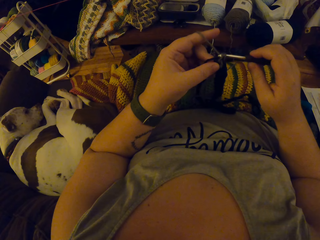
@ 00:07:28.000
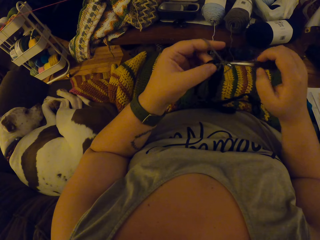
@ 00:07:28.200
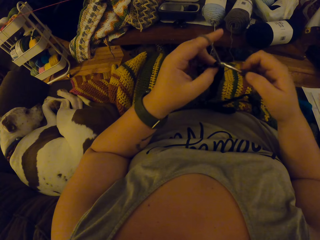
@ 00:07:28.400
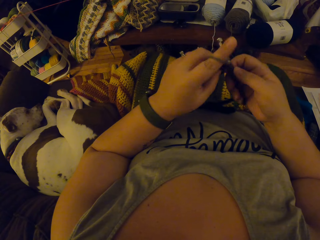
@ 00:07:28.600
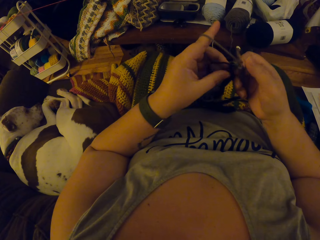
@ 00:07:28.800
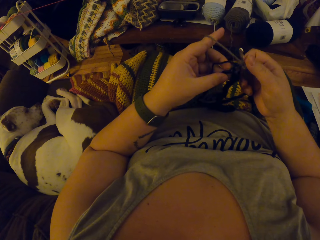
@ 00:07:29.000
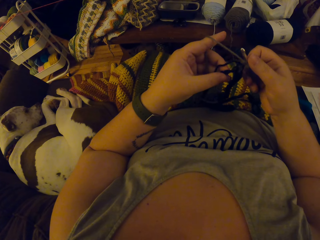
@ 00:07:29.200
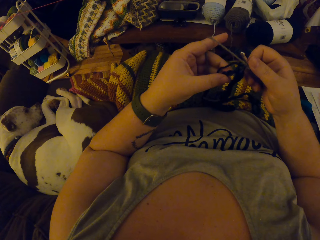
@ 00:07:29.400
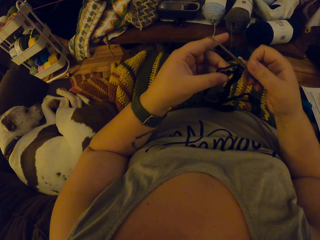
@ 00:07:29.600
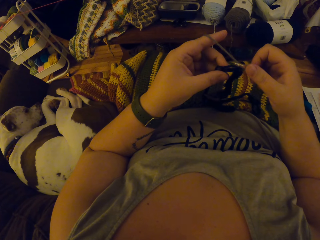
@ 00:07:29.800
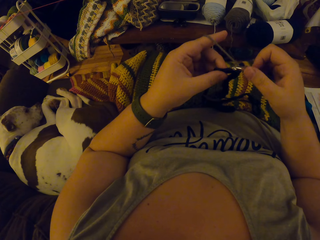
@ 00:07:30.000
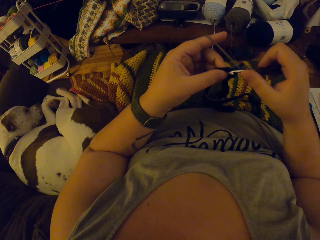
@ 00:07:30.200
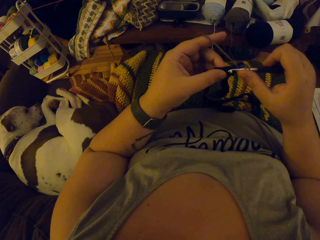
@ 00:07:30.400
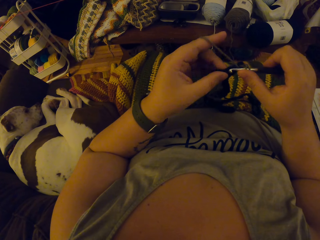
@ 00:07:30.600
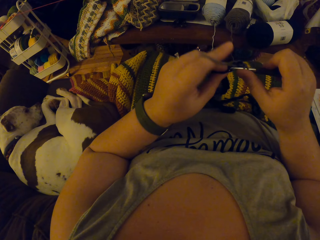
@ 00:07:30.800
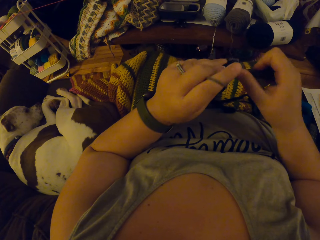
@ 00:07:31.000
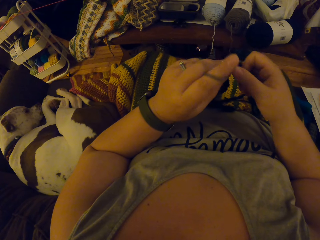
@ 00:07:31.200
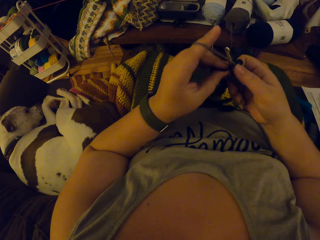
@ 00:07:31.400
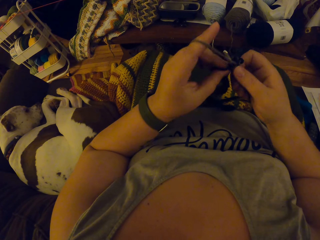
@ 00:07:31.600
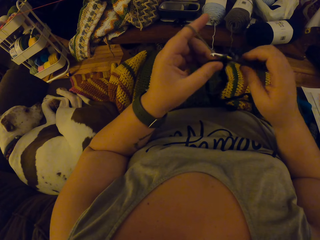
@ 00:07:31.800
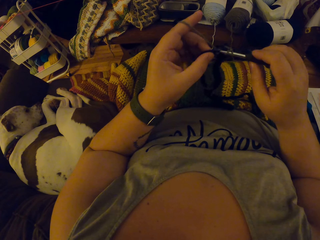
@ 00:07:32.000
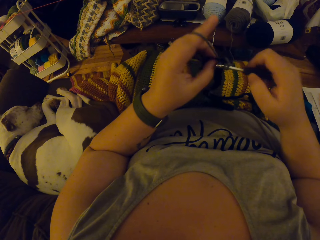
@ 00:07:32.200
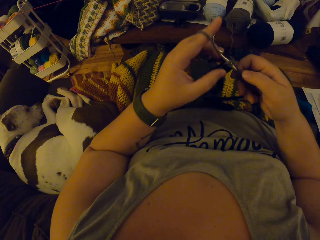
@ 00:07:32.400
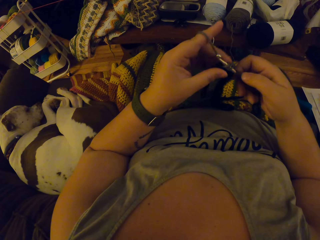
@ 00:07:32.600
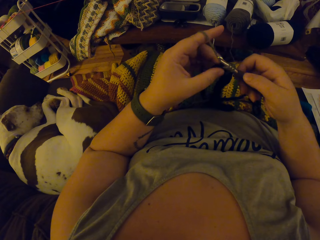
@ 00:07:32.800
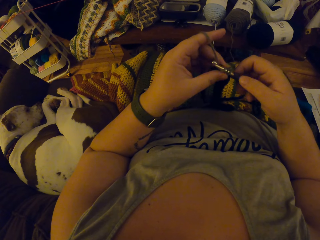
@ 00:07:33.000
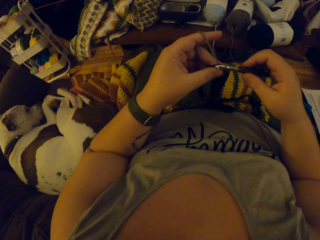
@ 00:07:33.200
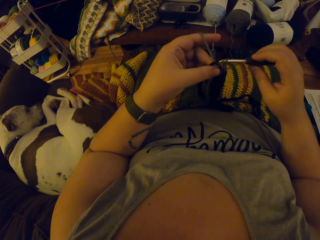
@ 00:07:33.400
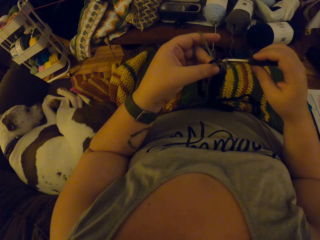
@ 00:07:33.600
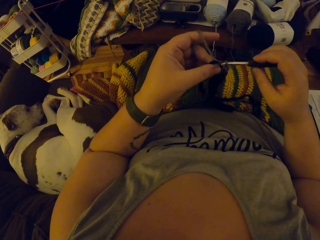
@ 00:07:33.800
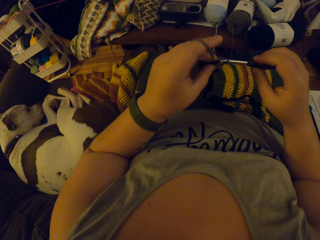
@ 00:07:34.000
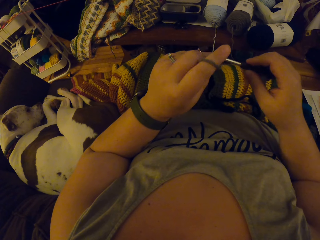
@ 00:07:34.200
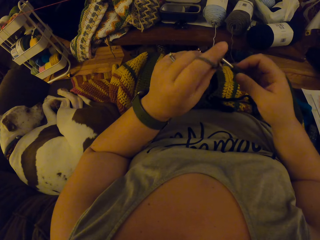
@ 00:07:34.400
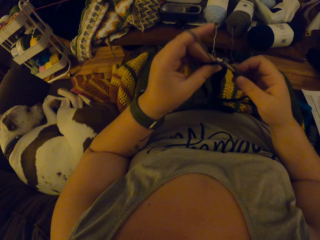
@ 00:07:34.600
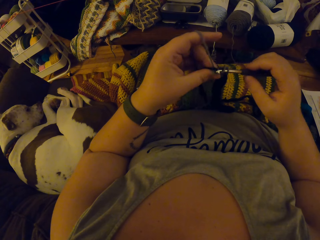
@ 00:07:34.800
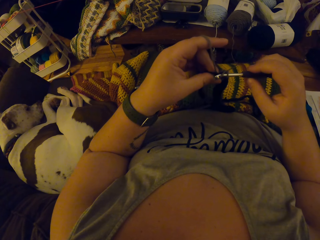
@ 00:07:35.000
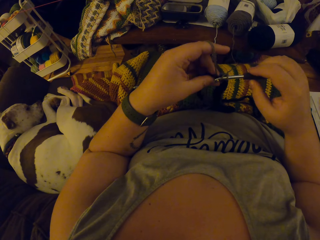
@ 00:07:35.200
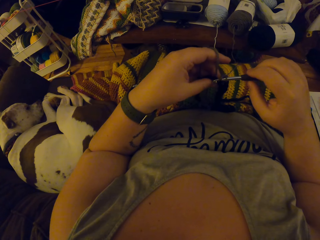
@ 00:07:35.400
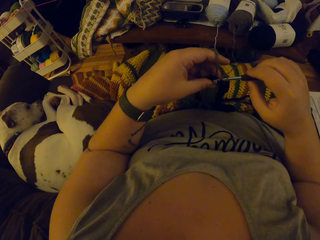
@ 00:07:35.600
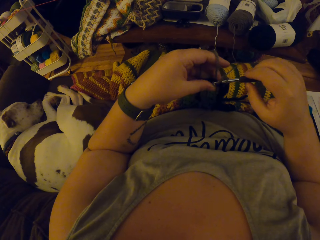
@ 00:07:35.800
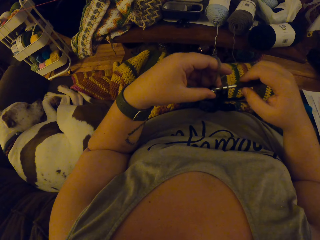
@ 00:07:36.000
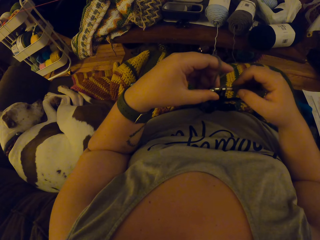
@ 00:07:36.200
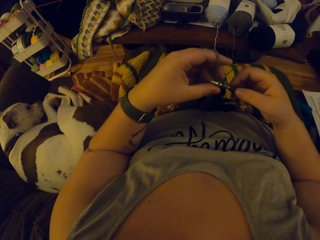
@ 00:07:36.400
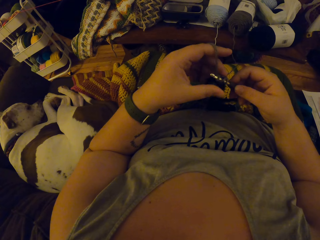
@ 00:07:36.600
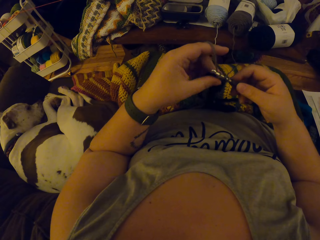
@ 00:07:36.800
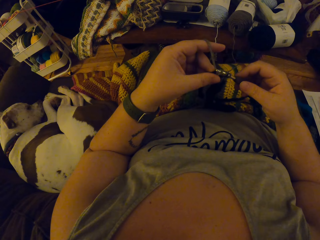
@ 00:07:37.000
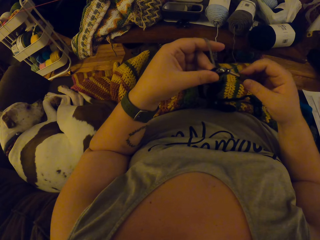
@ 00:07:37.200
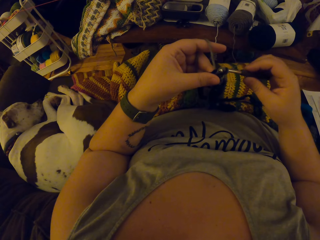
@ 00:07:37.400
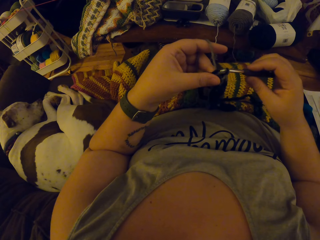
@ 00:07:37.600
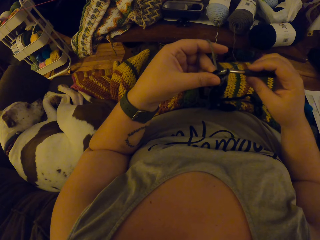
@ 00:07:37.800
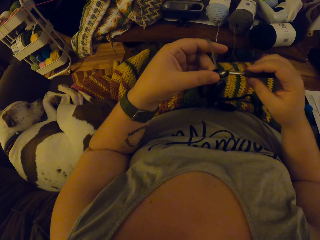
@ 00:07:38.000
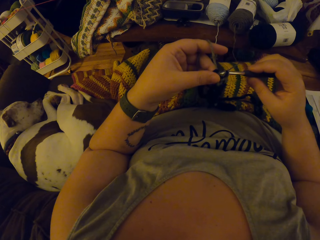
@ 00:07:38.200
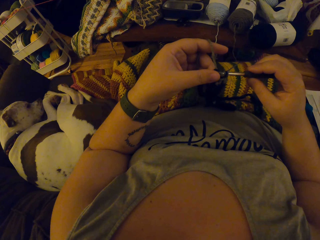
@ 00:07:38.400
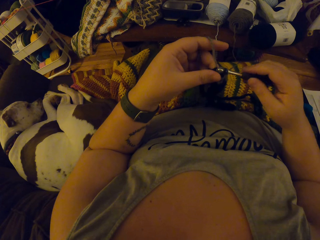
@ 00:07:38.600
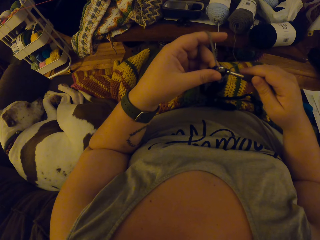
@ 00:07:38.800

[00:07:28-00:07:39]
The camera wearer inspects the yarn. They knit with a knit needle.

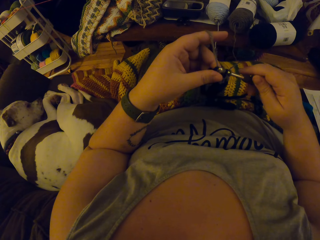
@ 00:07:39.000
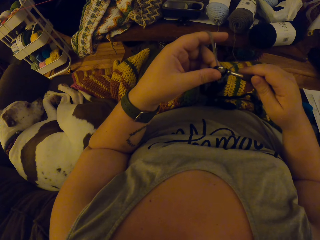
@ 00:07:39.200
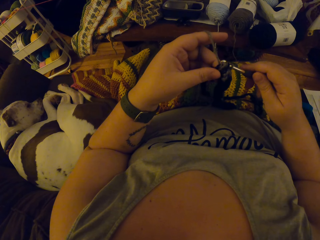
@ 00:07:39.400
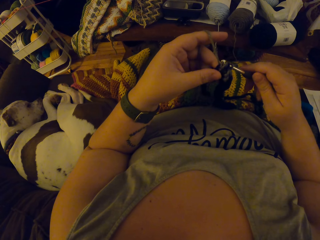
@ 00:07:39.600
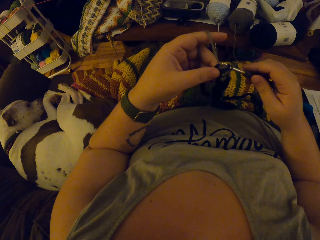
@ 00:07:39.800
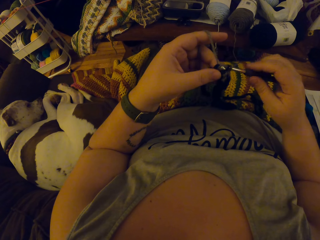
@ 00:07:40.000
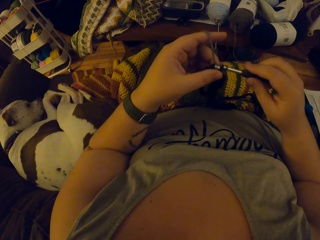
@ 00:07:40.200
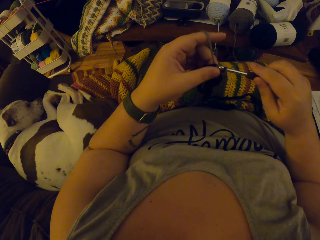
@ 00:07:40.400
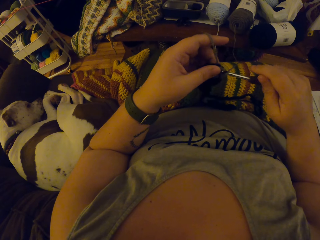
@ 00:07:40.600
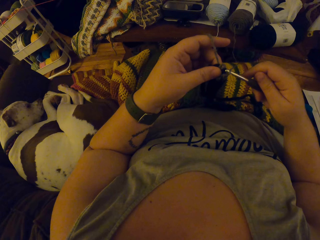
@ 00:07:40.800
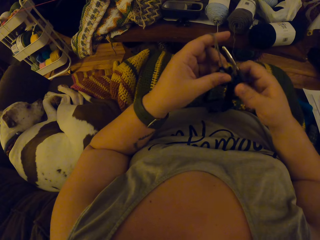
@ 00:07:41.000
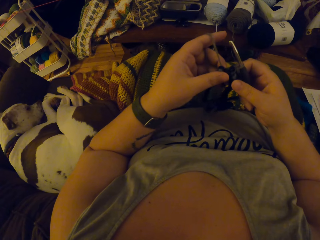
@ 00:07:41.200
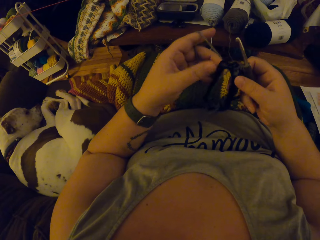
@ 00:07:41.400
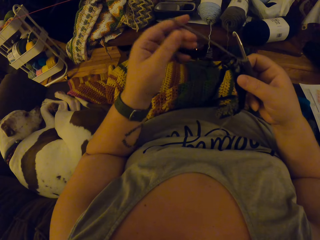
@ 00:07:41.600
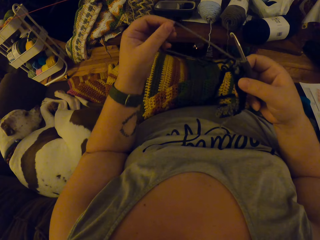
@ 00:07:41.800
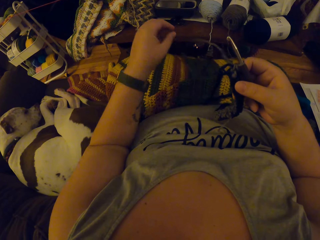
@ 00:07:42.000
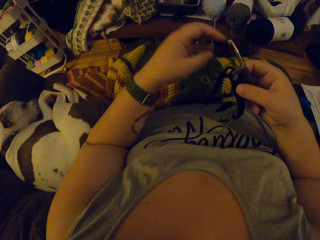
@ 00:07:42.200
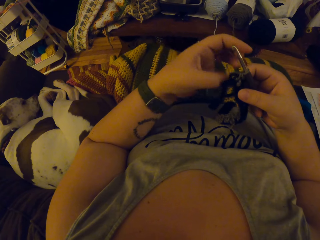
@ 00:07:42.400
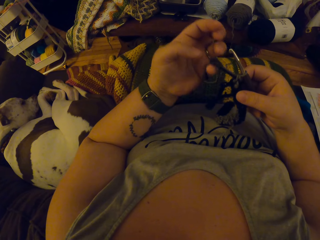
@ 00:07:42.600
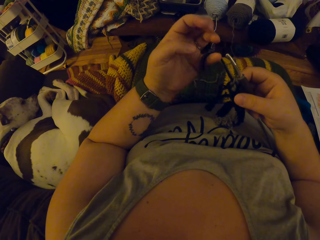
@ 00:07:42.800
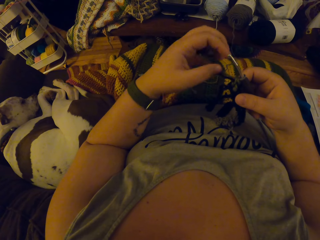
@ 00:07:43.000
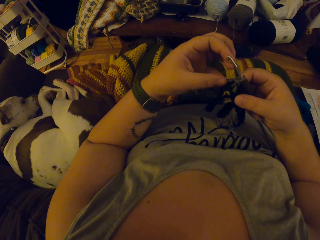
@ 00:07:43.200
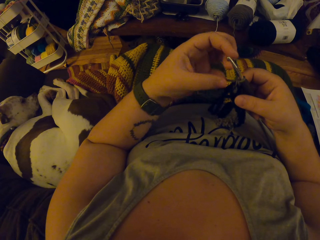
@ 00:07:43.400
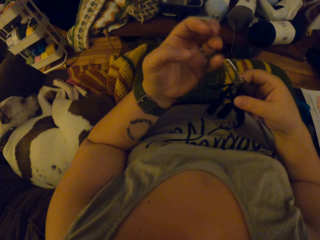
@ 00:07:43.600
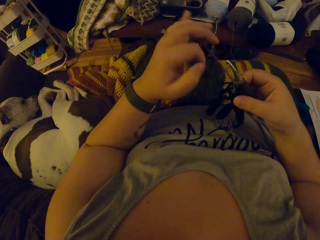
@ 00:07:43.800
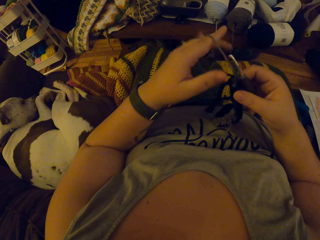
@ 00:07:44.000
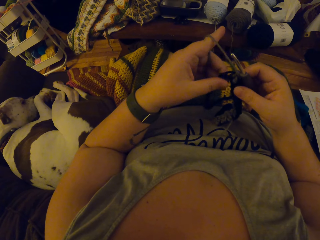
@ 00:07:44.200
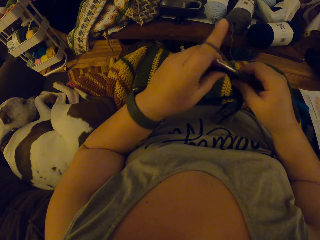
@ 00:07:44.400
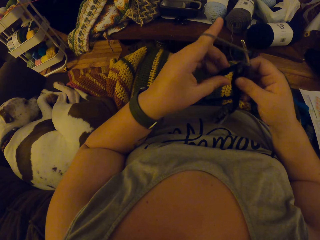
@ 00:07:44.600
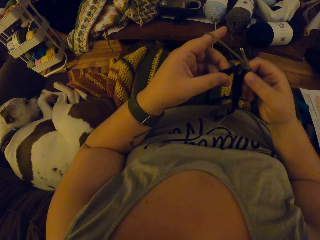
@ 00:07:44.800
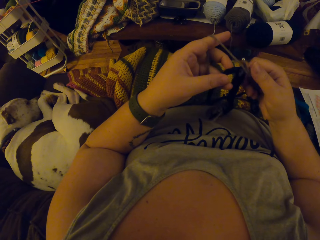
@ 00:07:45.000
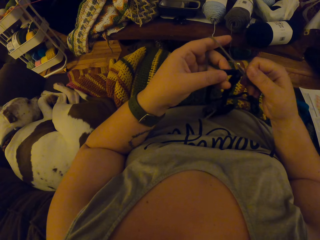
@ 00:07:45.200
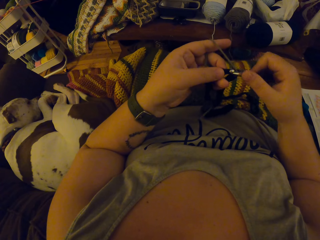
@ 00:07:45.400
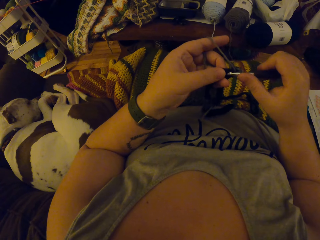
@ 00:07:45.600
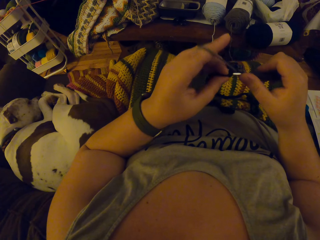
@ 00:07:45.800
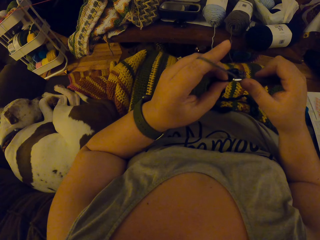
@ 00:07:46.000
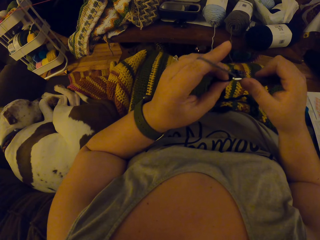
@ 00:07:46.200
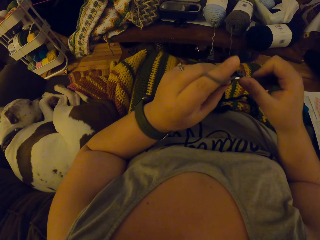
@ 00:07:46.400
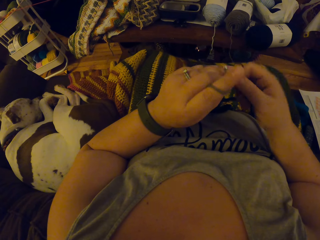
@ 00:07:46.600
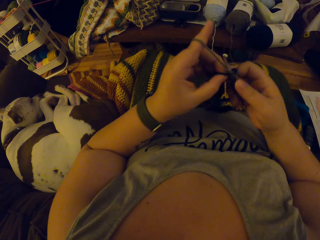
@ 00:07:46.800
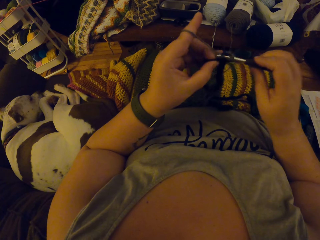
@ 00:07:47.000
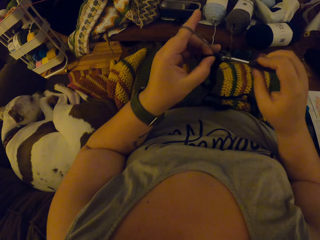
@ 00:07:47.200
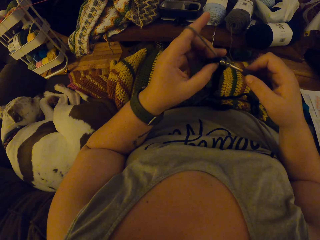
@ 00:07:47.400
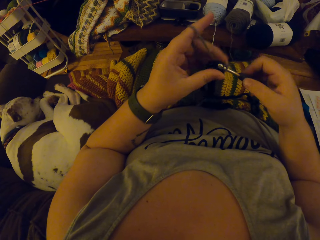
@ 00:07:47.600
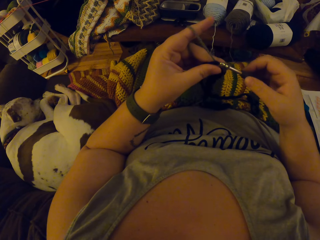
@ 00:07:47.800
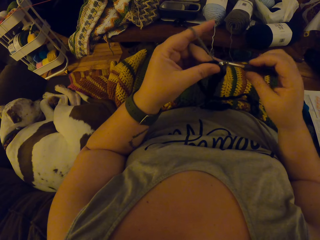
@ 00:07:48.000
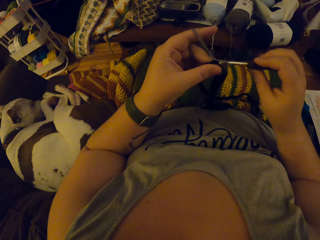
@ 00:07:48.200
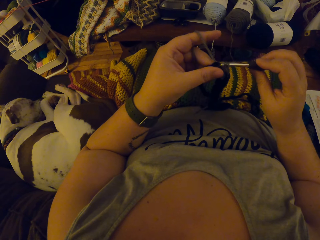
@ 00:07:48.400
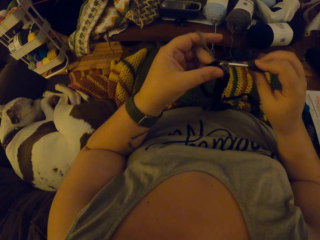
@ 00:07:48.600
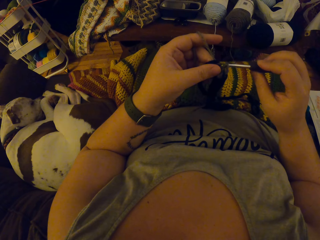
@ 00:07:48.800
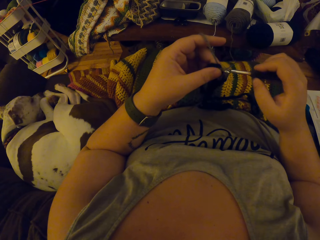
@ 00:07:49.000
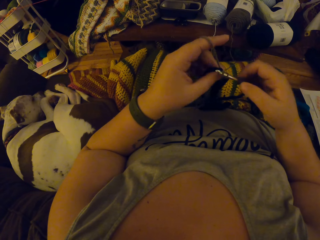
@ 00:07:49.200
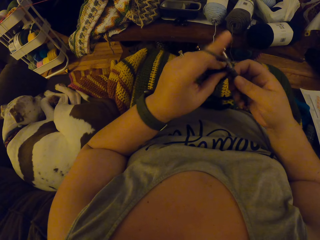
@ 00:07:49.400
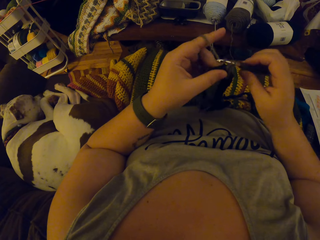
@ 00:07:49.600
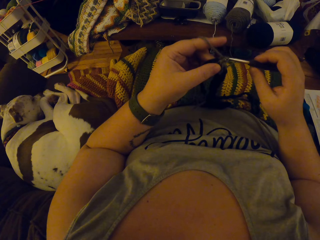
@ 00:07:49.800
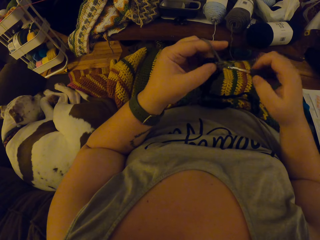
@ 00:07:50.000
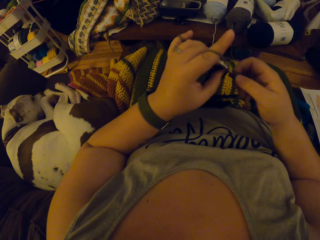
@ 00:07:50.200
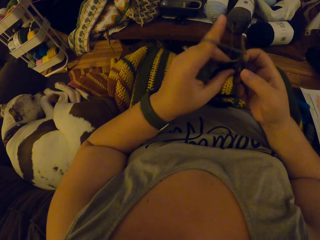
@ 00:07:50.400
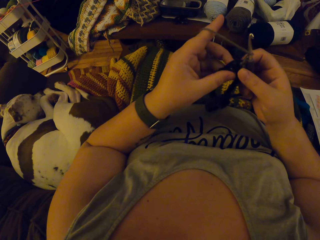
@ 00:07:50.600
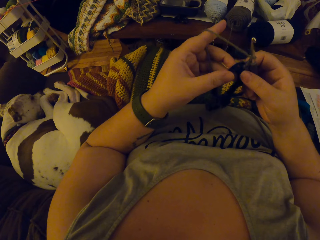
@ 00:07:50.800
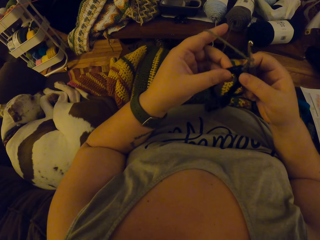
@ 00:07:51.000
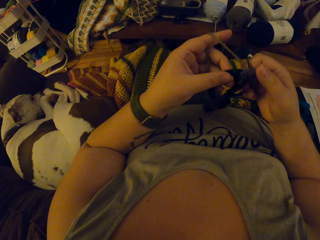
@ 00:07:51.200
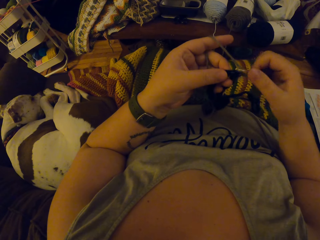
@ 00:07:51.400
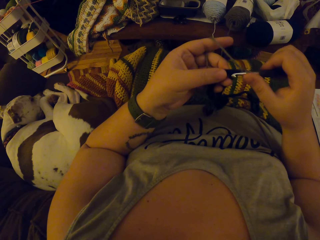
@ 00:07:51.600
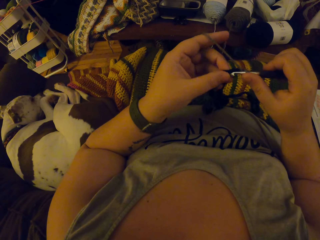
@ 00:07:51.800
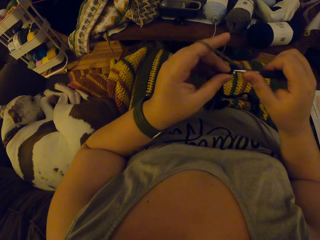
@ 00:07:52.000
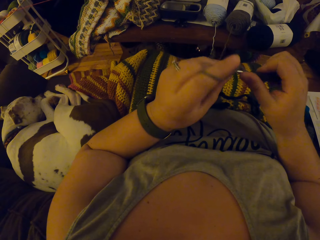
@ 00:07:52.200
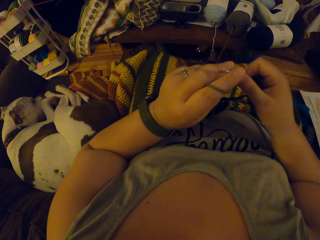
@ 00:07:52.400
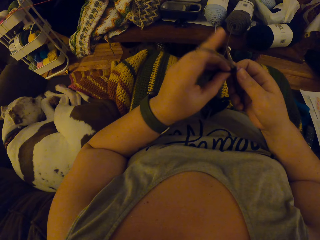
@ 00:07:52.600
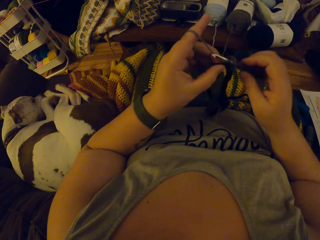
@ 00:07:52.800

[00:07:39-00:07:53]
The camera wearer inspects the yarn. They knit with a knit needle.
